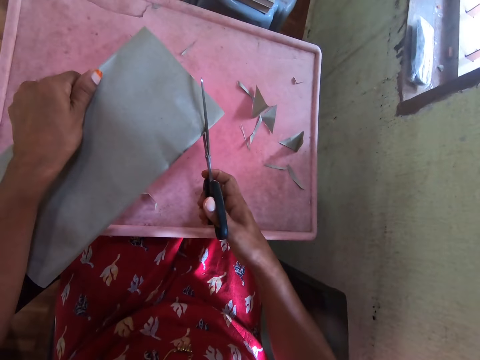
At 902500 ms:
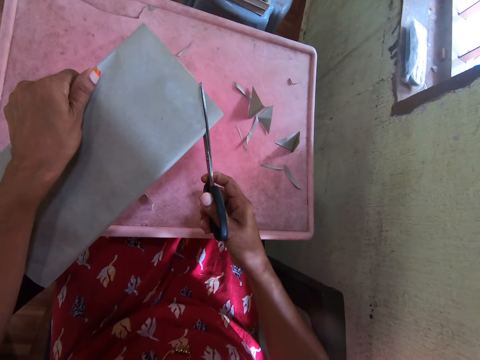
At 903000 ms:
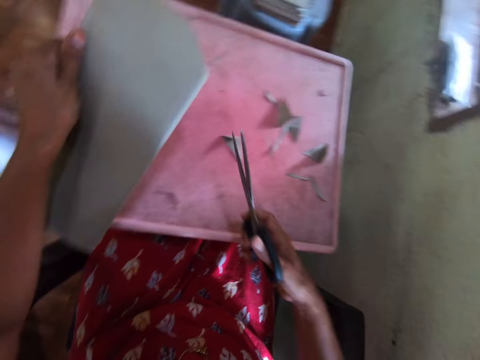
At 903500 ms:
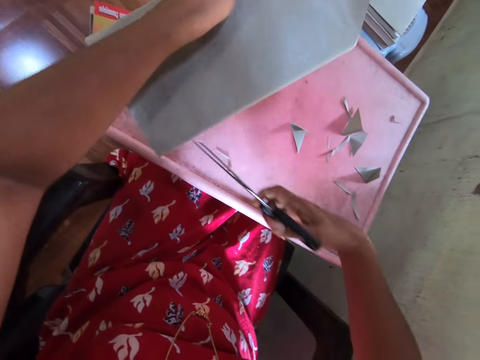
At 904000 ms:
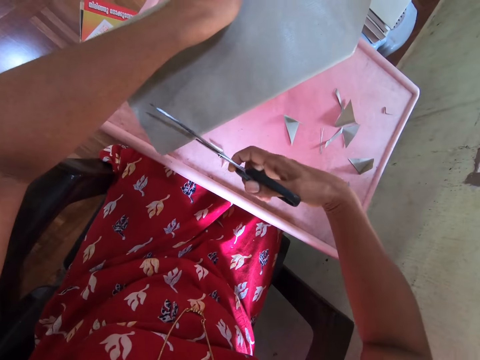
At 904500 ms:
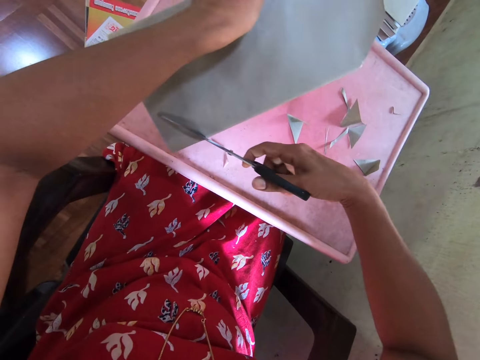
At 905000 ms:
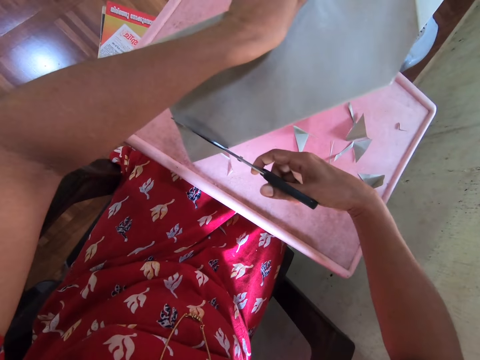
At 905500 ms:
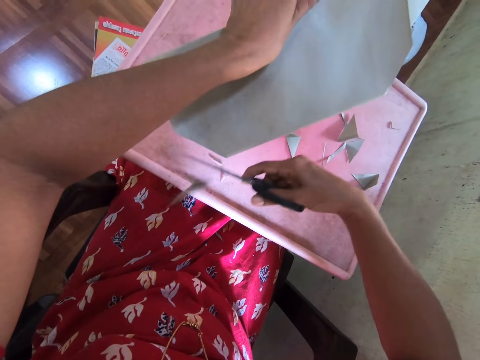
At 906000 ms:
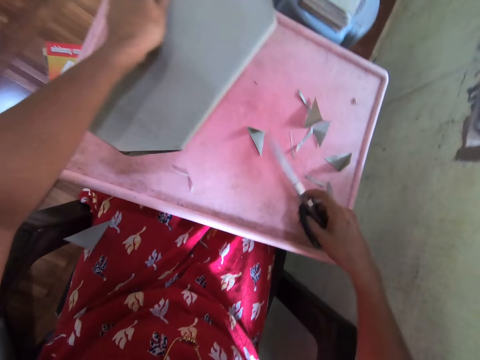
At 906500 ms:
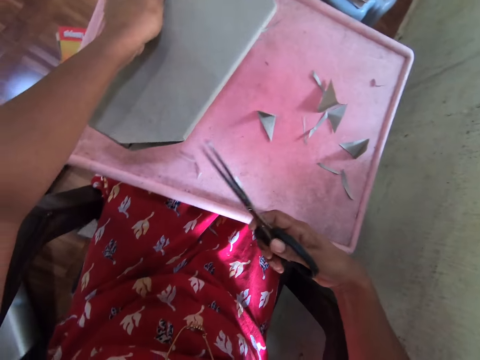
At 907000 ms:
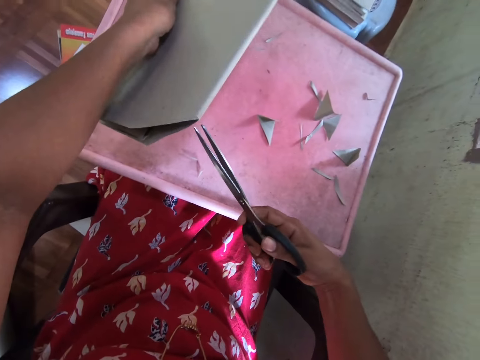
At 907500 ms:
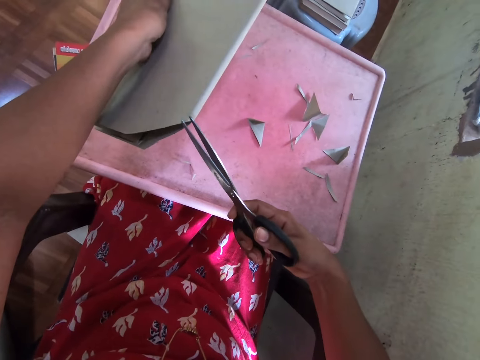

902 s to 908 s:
The camera wearer cuts corners of the cardboard with the scissors in her right hand.

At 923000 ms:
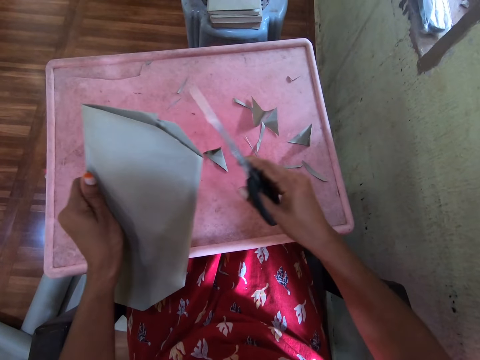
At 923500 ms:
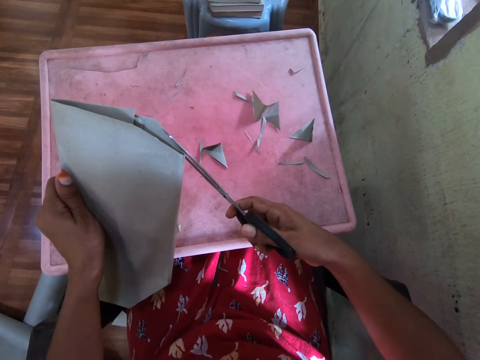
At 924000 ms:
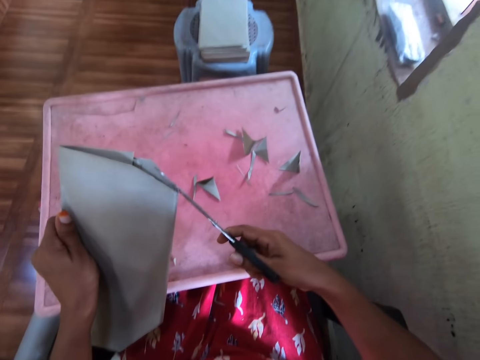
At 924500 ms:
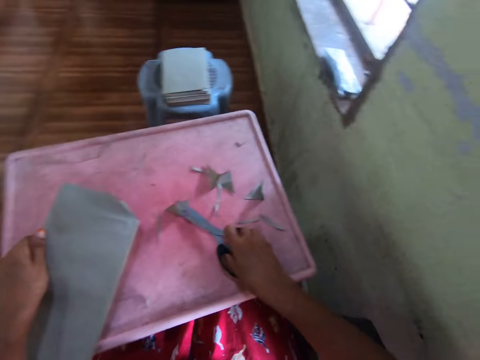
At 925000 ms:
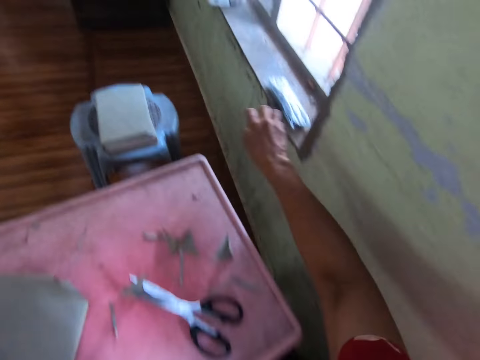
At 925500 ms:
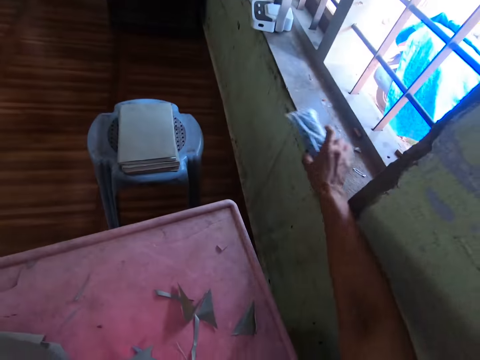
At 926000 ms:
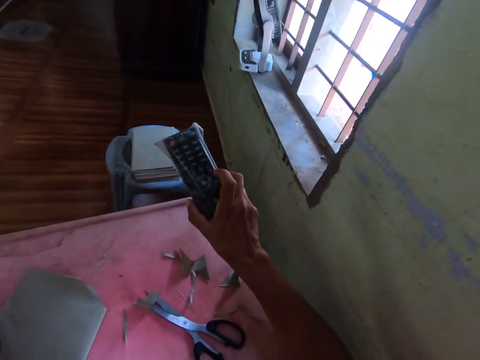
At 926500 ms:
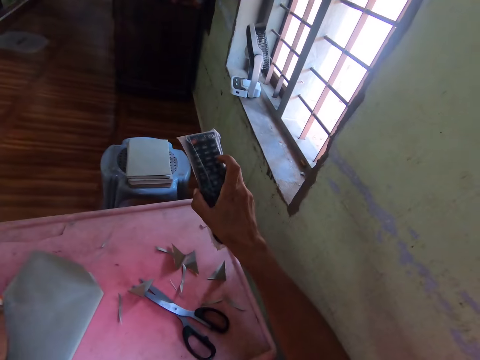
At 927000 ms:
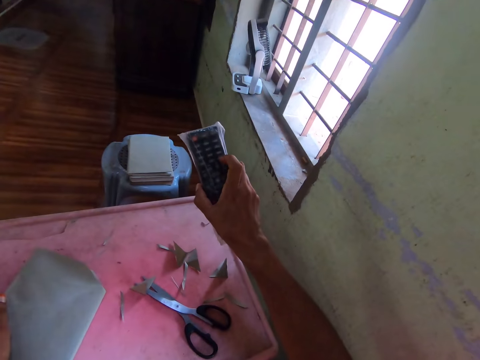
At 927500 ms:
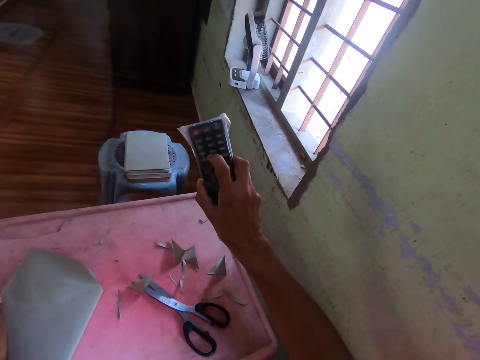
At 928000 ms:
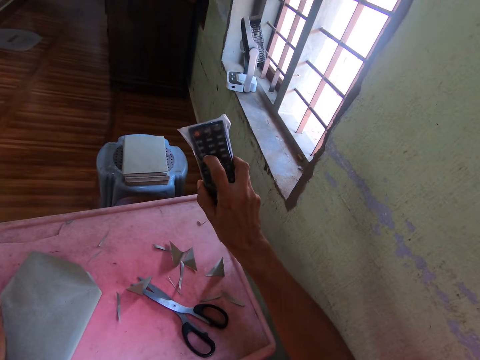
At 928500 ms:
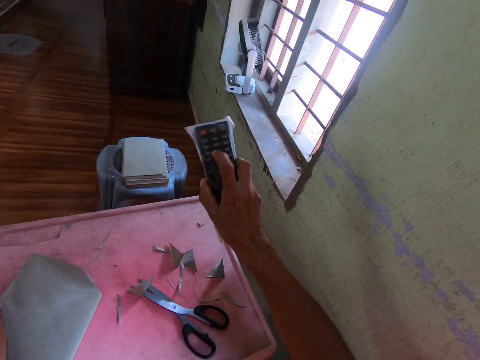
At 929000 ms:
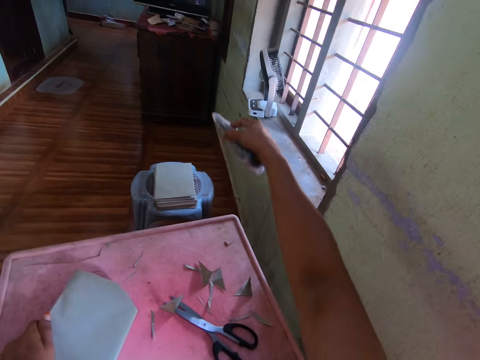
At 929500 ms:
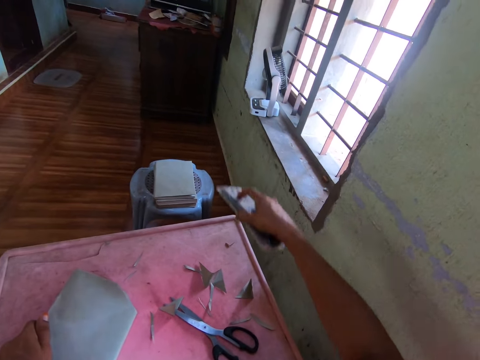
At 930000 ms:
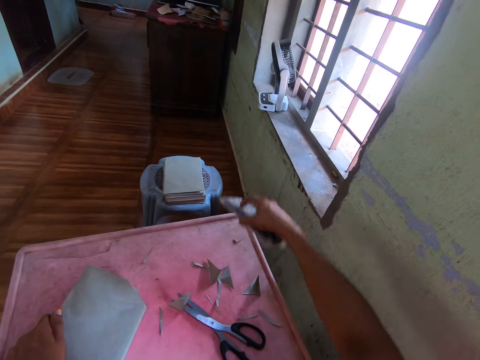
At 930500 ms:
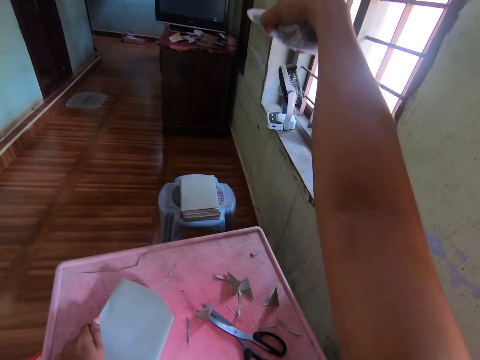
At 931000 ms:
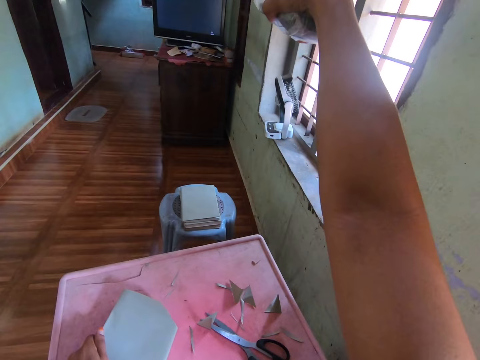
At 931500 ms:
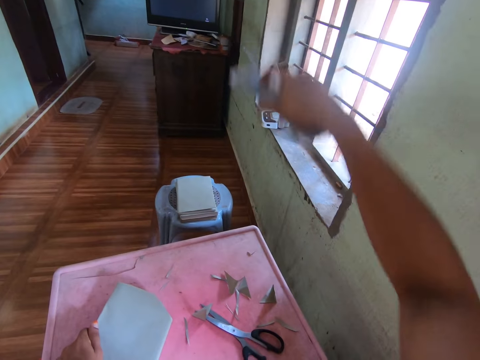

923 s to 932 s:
The camera wearer drops the scissors on the tray with her right hand. She picks up a remote control on the window with her right hand. She operates the remote control with her right hand.

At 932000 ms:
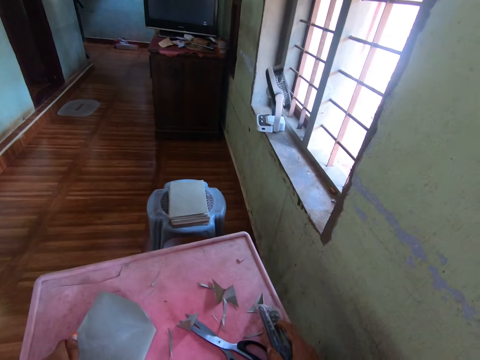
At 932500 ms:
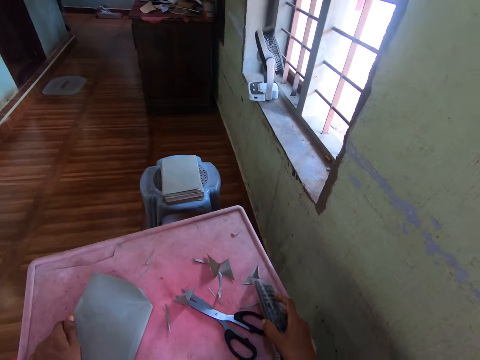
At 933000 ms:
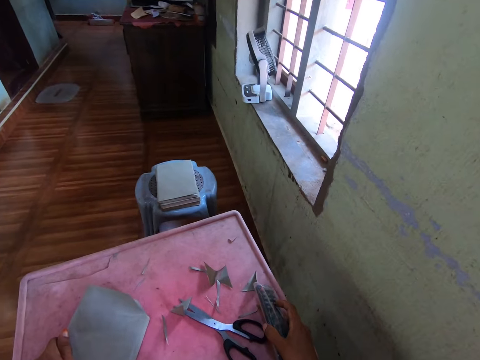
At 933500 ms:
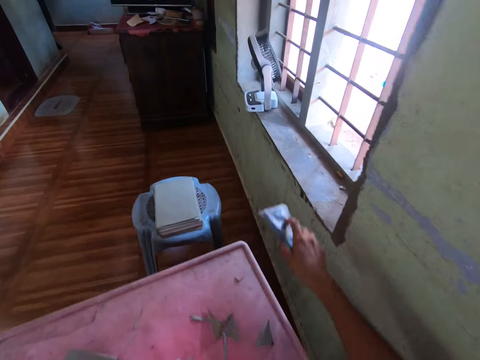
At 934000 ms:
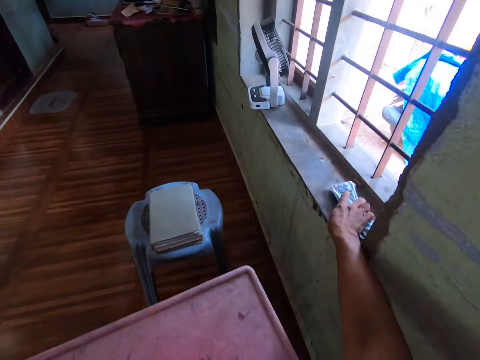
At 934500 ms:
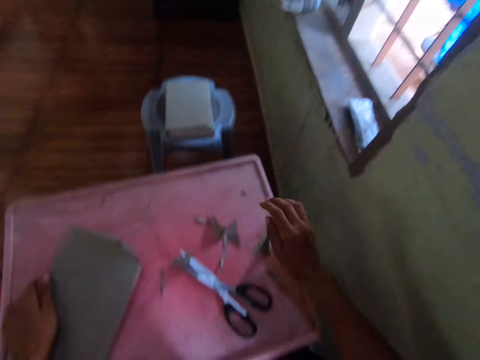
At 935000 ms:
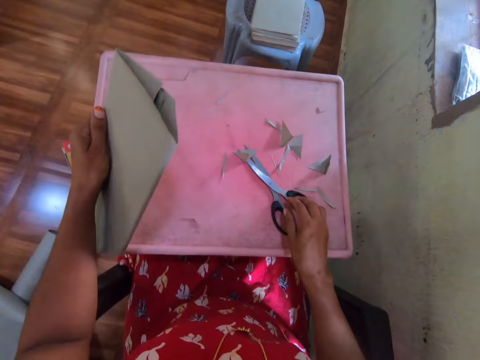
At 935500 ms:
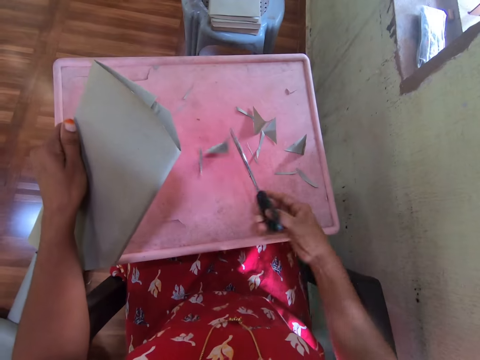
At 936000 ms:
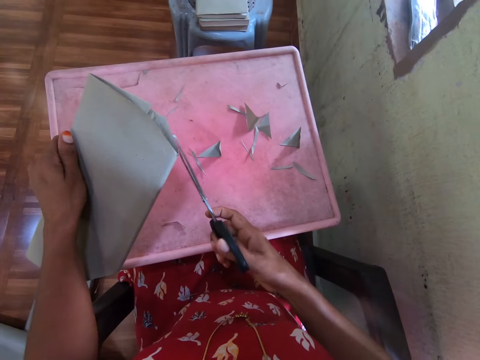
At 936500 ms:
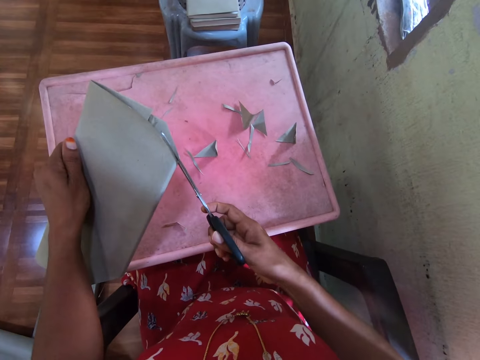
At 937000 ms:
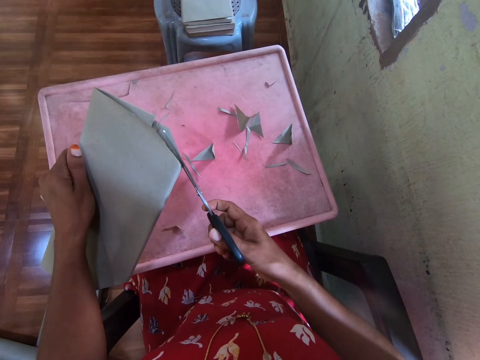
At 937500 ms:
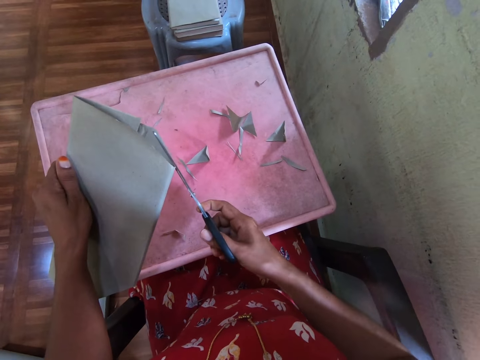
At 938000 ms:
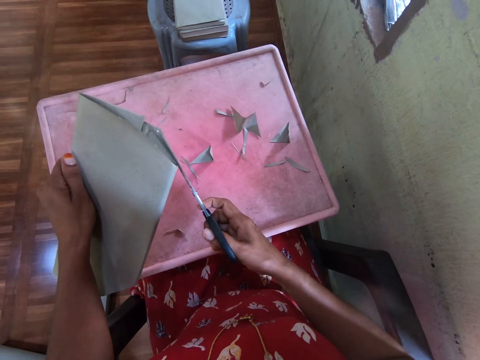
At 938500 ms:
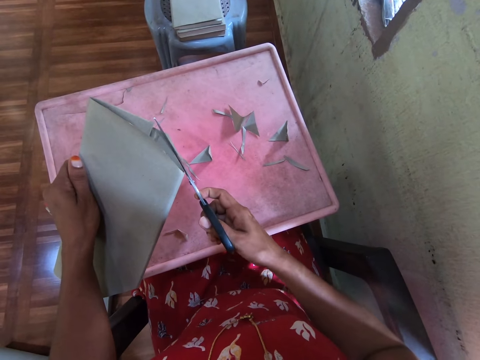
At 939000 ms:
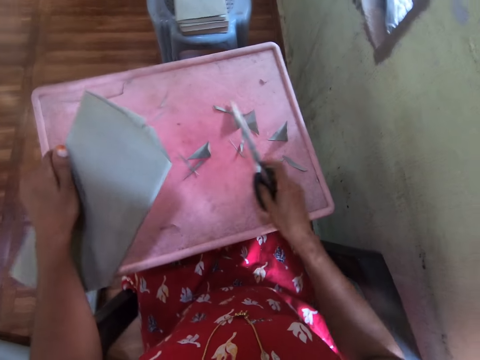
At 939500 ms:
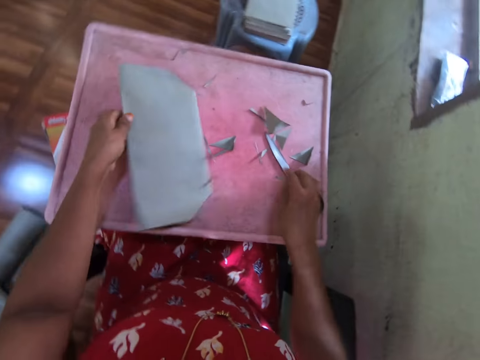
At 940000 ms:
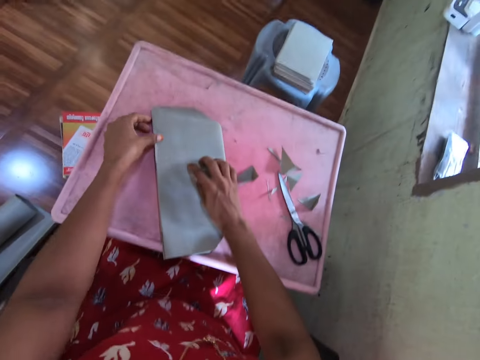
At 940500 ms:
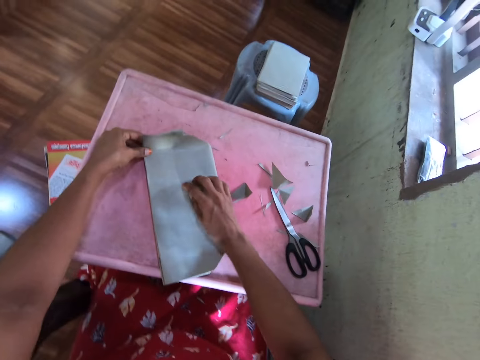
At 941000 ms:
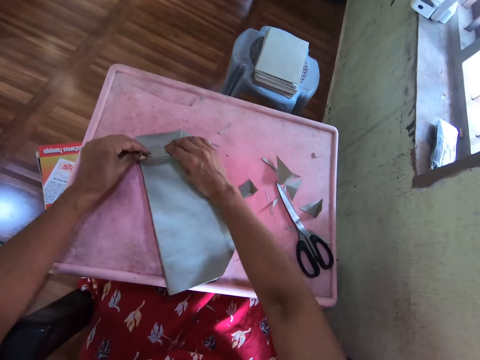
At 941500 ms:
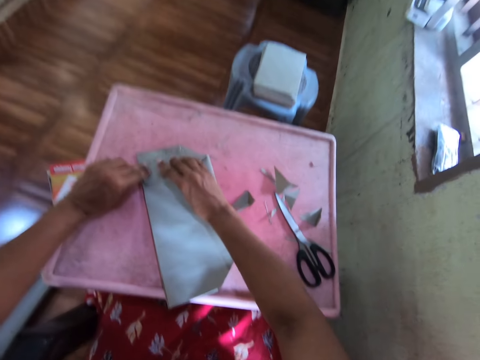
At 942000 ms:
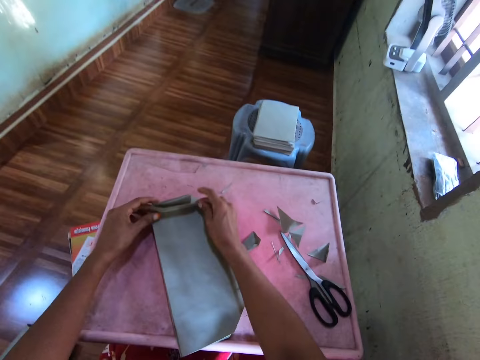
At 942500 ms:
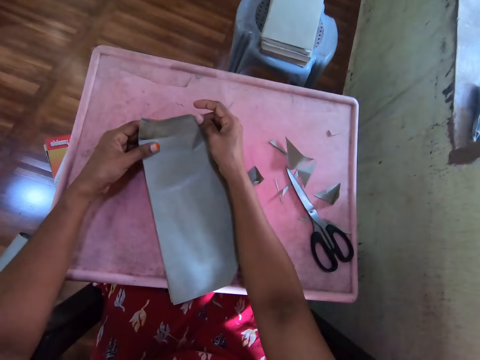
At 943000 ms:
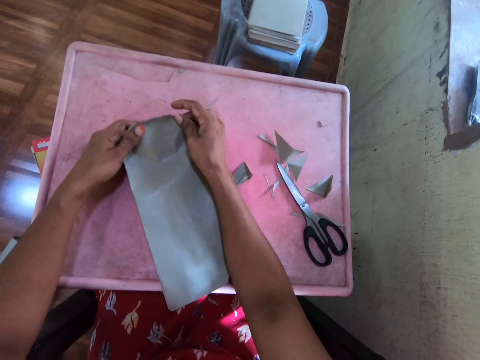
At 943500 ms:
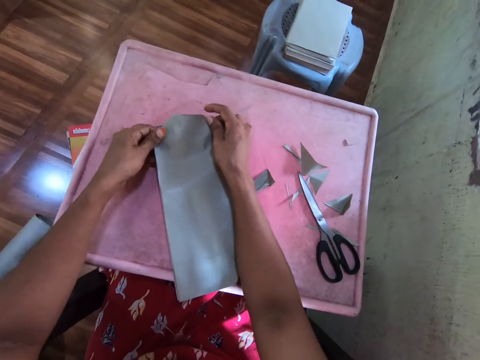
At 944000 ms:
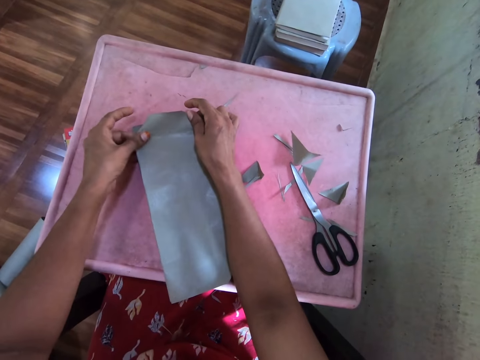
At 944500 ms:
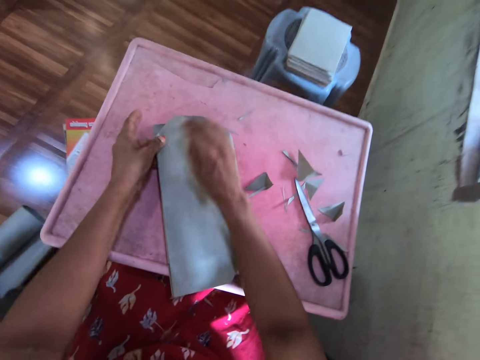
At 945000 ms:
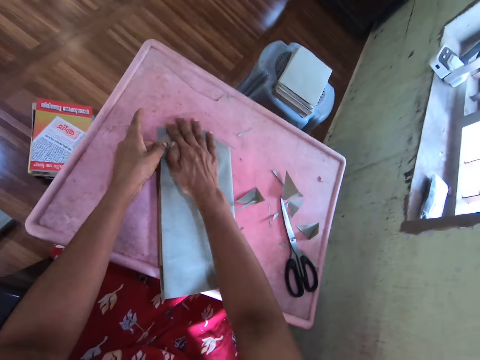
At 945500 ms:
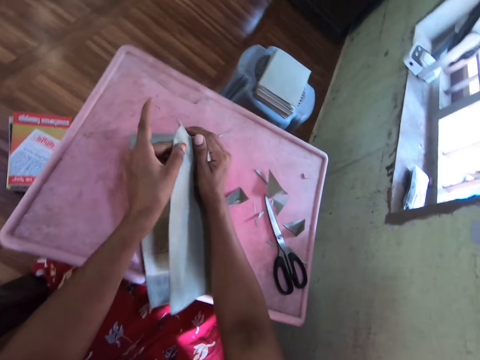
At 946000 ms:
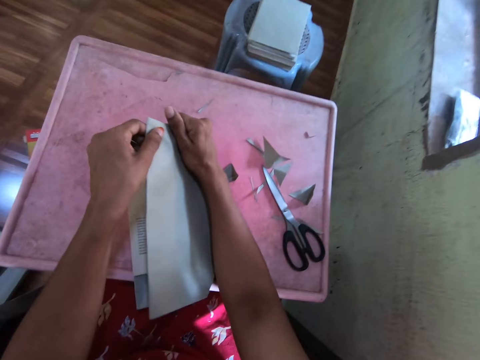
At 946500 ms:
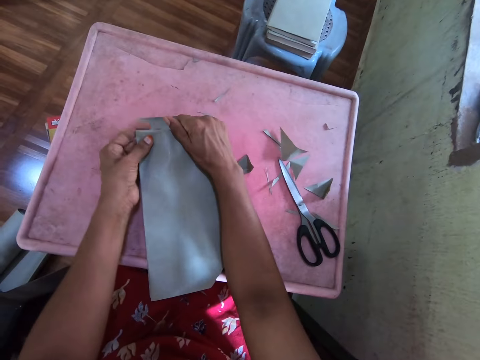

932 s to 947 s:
The camera wearer places the remote control on the window with her right hand. She picks up the scissors on the tray with her right hand. She cuts corners of the cardboard with the scissors in her right hand. She places the book with the cardboard on the tray with her left hand. She drops the scissors on the tray with her right hand. She wraps the book with the cardboard on the tray with her hands.
